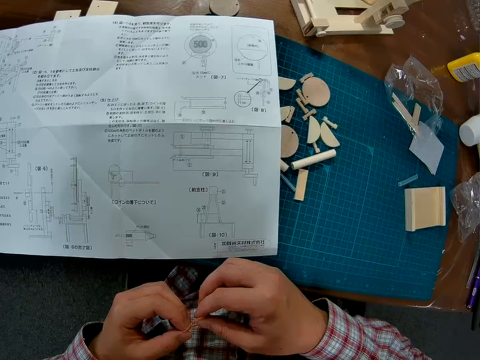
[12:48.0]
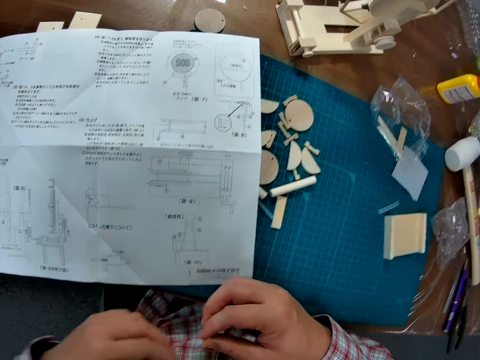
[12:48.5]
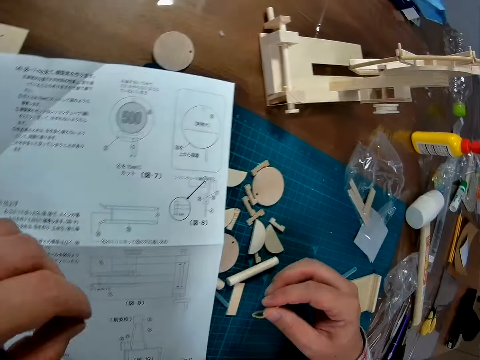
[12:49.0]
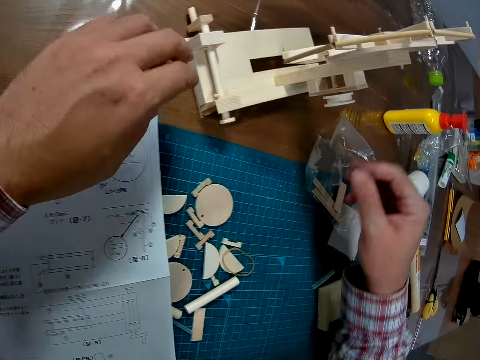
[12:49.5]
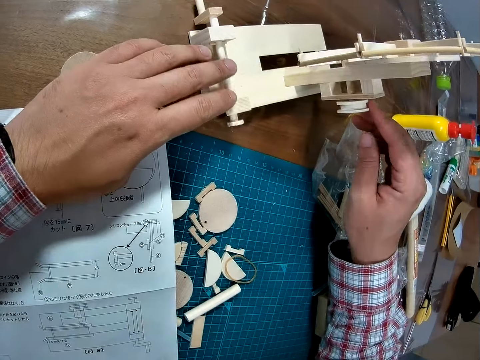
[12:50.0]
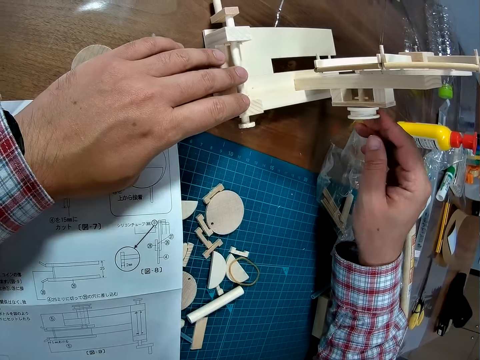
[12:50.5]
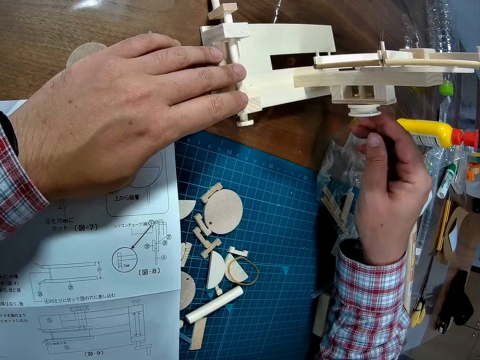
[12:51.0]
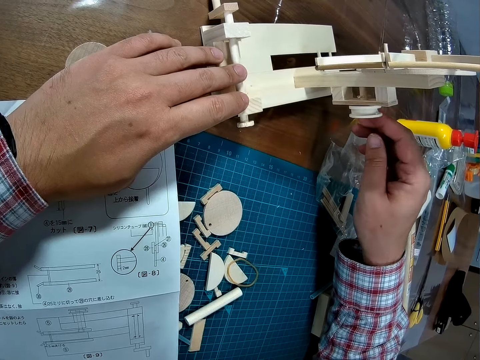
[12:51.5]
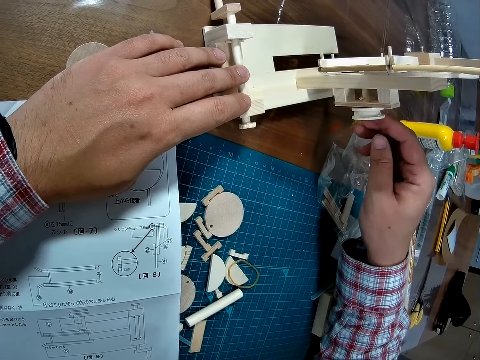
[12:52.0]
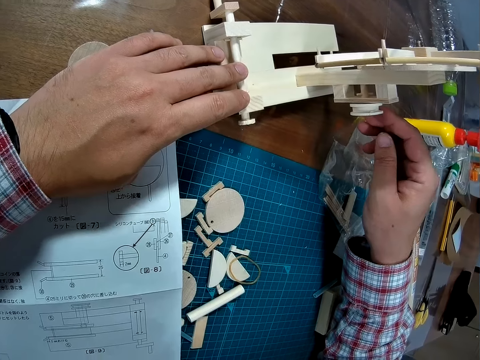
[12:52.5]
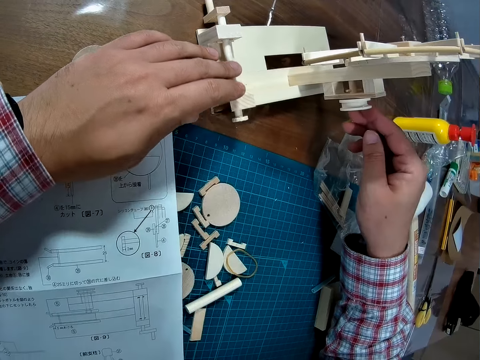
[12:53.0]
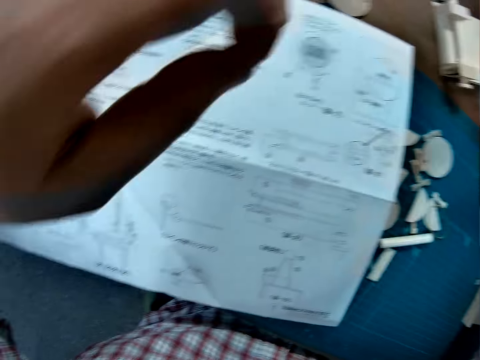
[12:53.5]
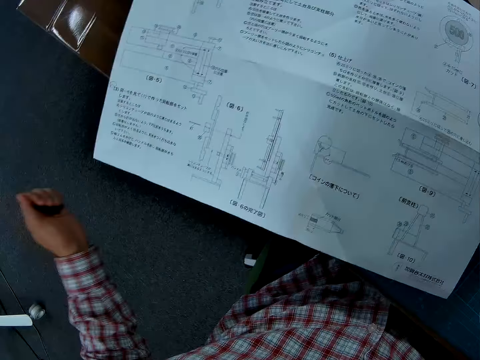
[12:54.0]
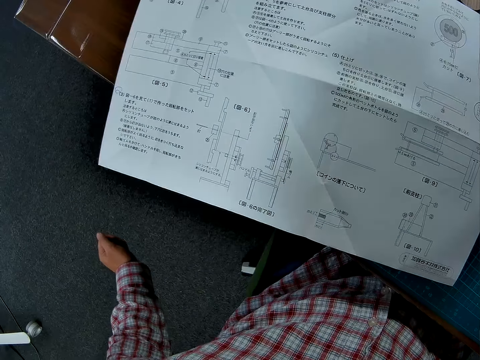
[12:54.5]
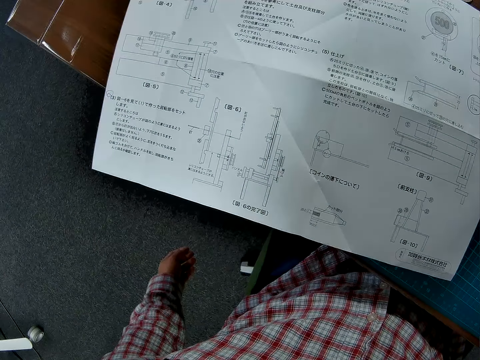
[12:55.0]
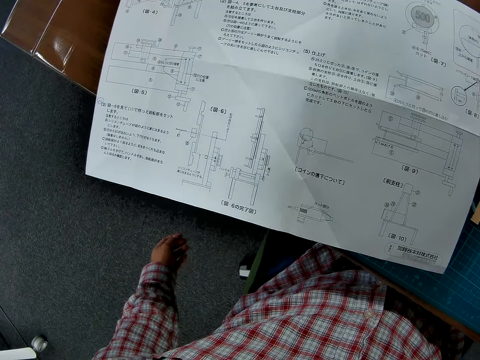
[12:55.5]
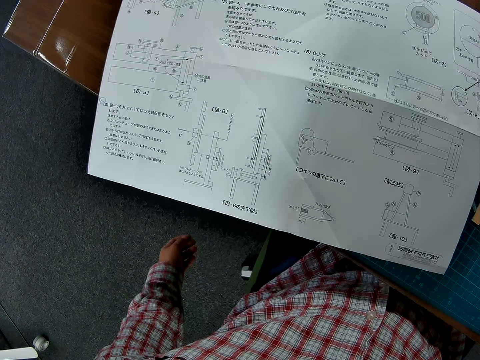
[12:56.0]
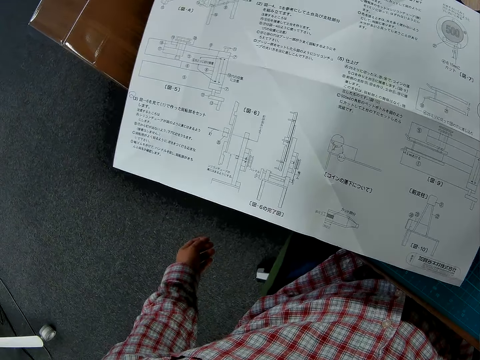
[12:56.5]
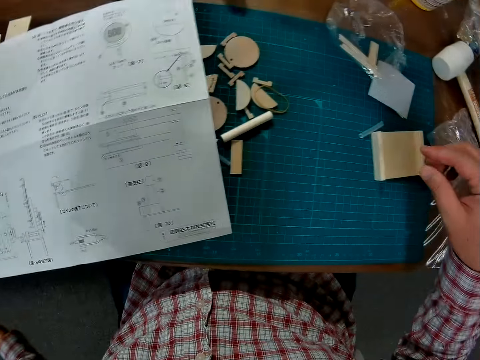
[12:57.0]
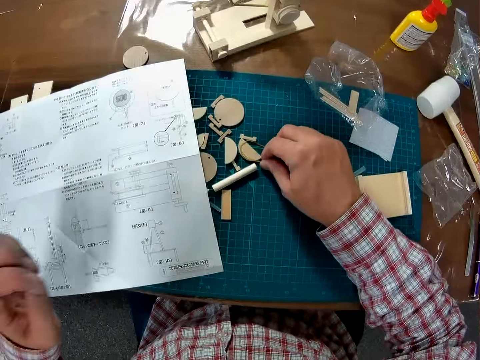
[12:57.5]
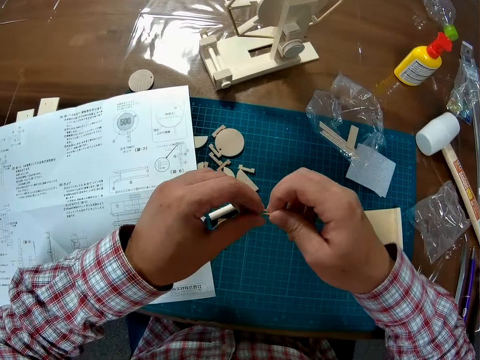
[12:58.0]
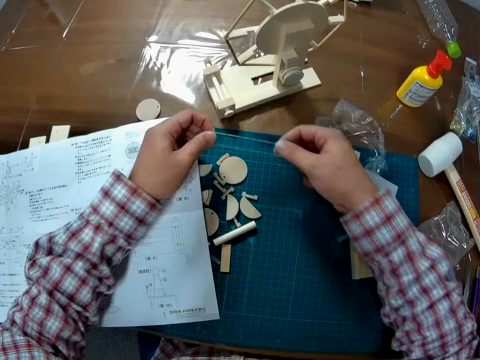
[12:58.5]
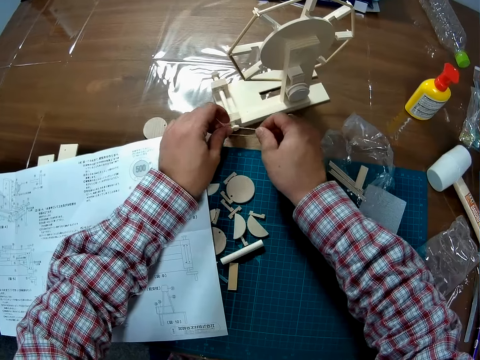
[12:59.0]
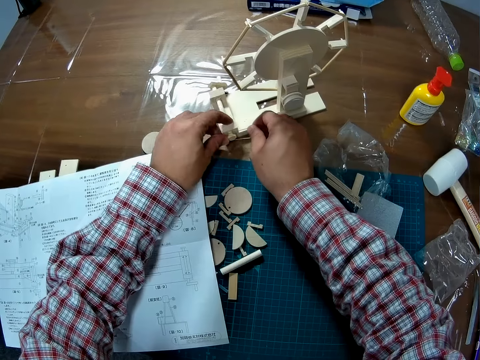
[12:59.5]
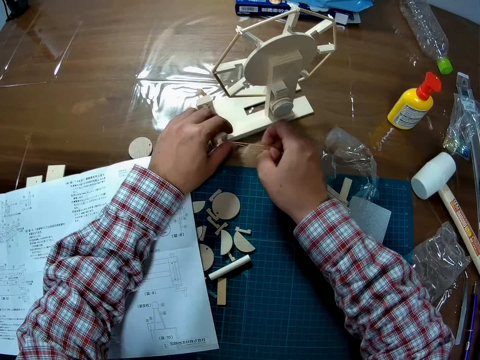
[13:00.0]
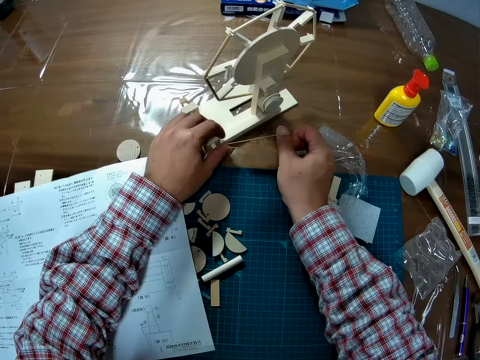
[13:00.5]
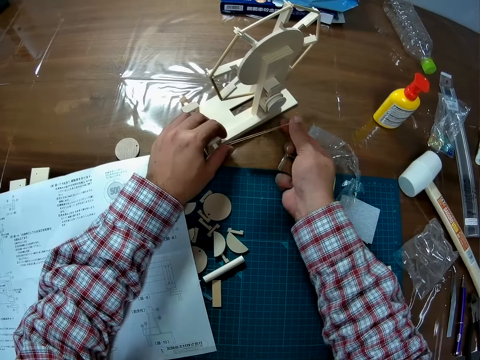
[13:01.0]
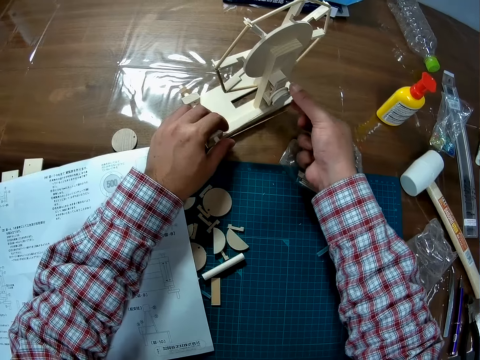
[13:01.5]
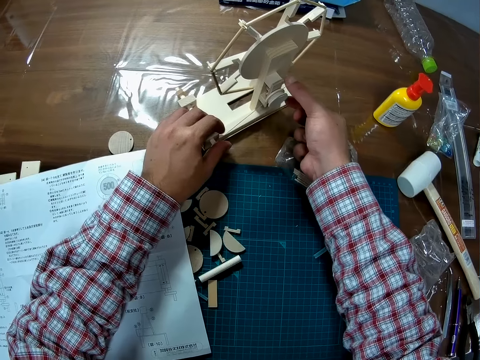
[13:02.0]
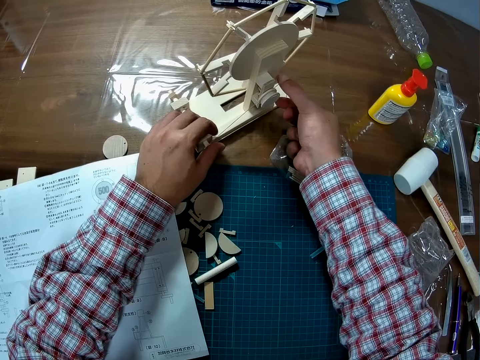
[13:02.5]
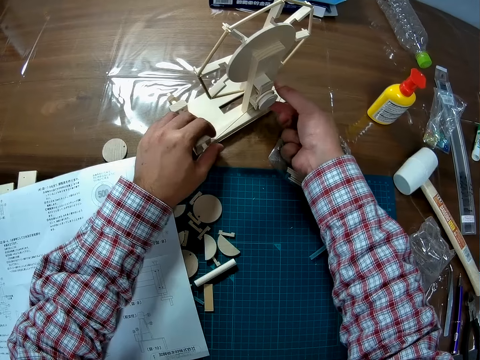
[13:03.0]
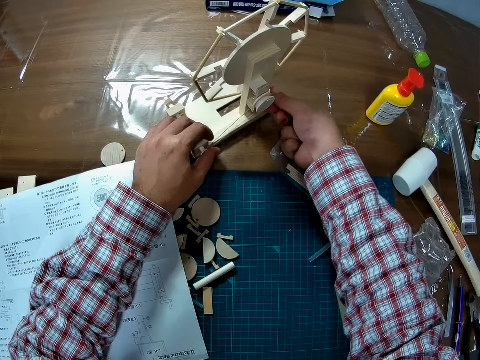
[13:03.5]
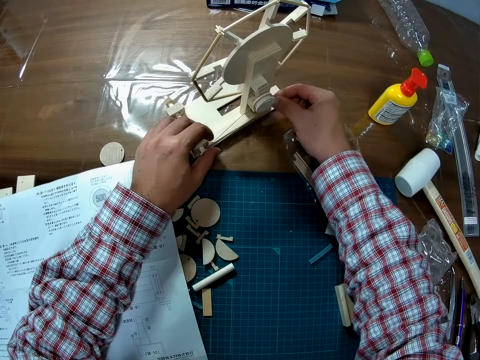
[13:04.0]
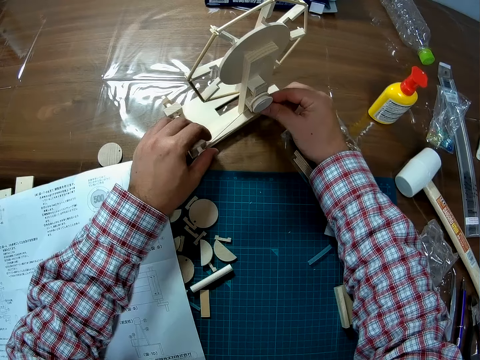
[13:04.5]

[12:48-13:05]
The camera wearer puts the rubber band on the table. They touch something. They check some parts of the wind mill. They study the manual sheet. They pick up the rubber band from the table. They fix the rubber band on the wind mill.

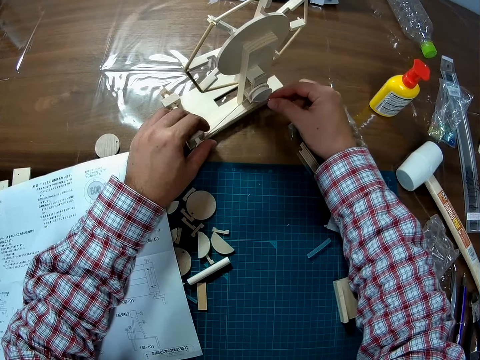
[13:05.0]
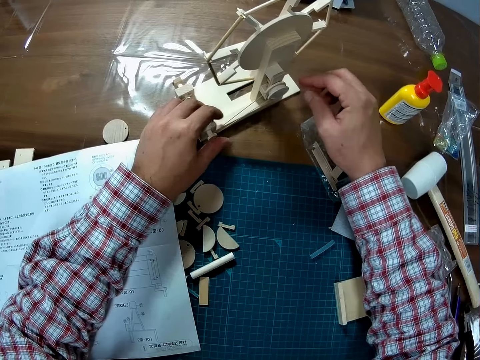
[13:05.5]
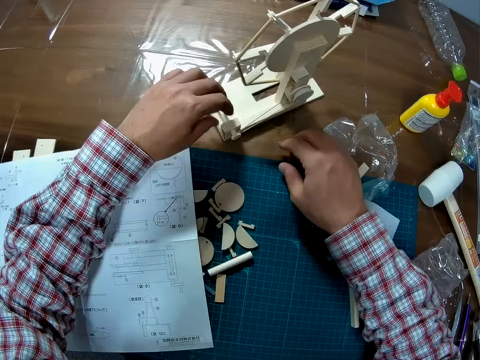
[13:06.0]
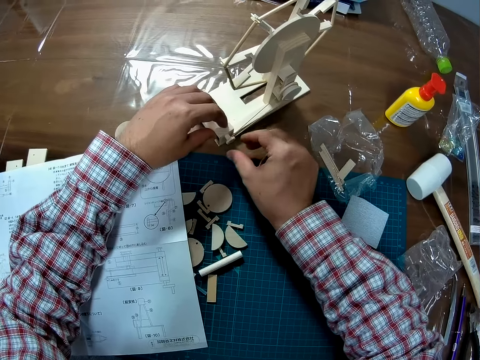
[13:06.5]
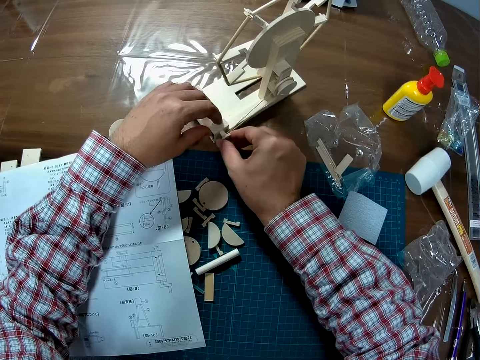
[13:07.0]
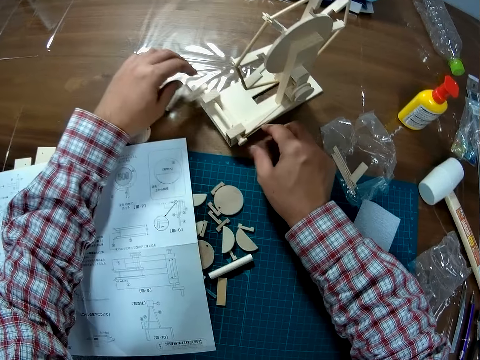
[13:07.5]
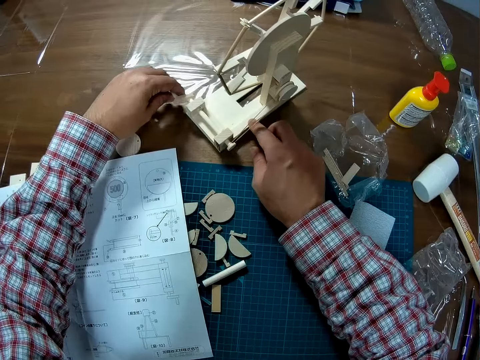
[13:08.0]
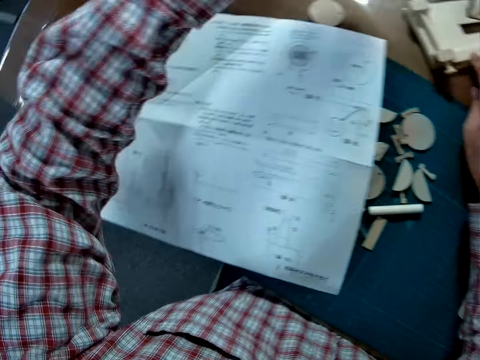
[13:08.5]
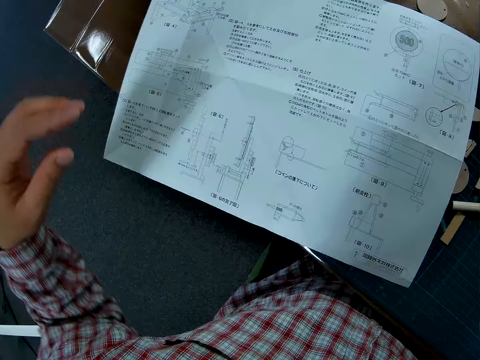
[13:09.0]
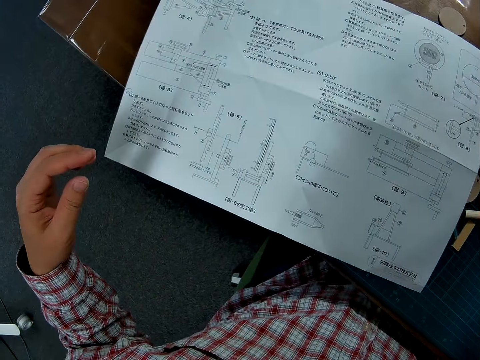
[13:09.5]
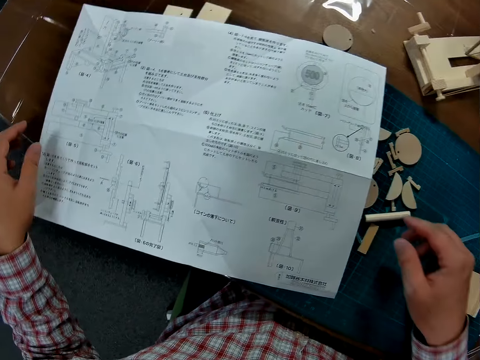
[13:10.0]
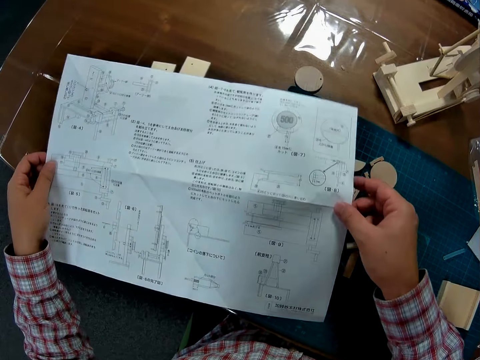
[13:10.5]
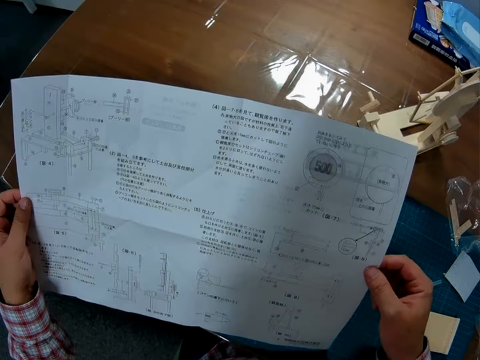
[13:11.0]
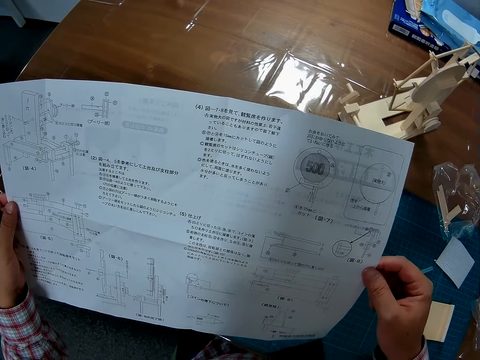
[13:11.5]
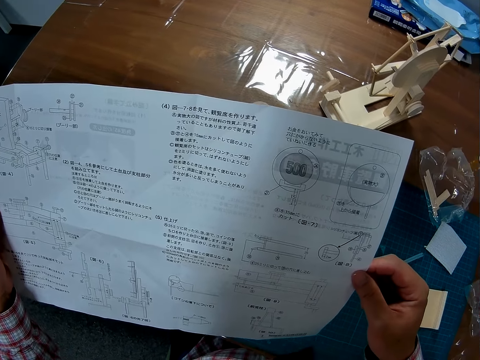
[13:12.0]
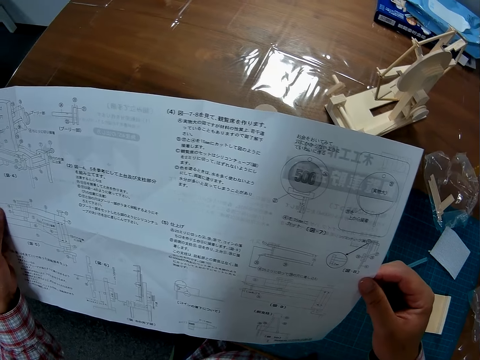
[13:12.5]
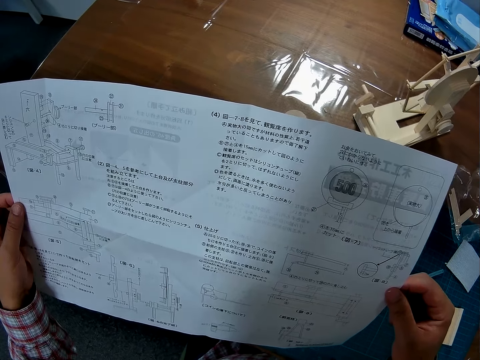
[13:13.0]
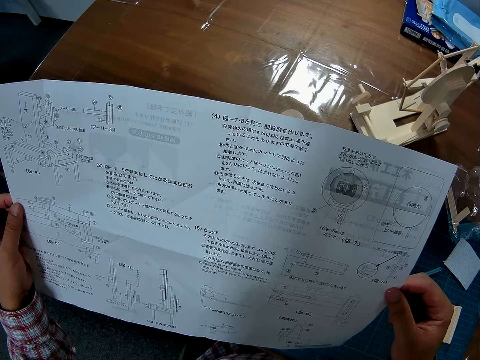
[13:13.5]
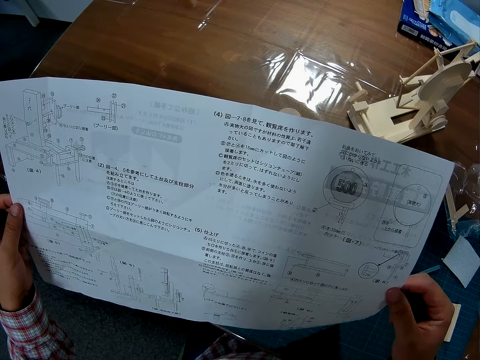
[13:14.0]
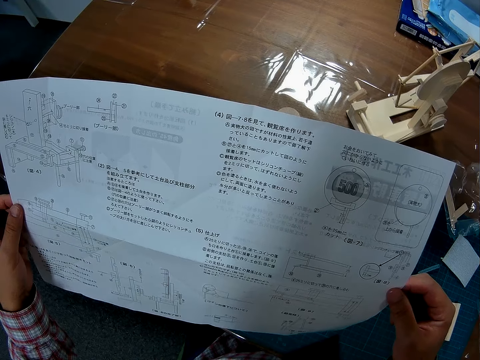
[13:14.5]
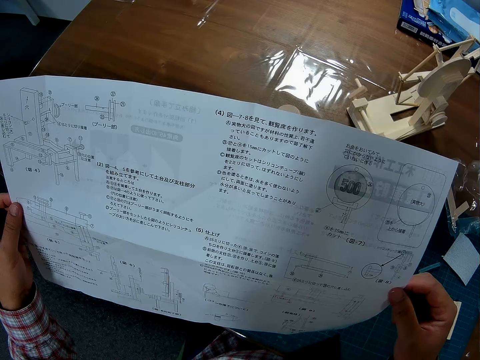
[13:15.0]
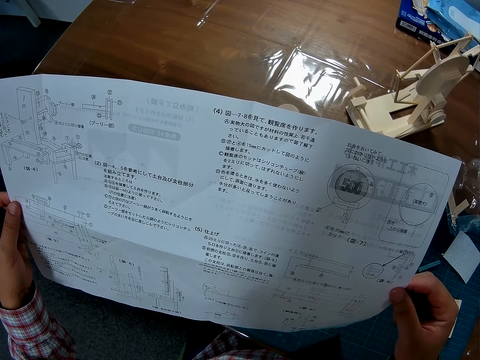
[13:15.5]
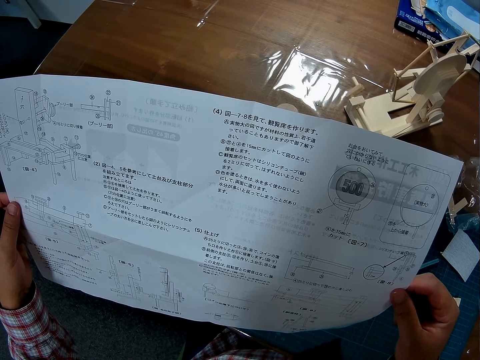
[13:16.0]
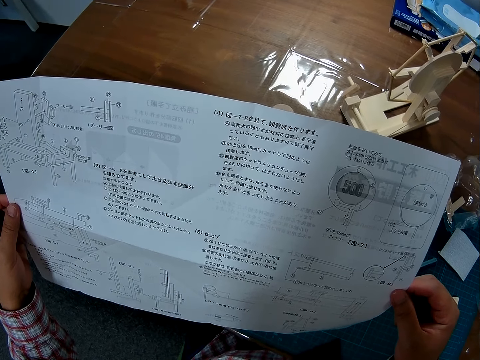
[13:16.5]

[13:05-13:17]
The camera wearer turns the start whiner. They study the manual. They raise the manual sheet from the table with both hands.
